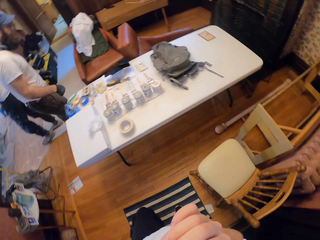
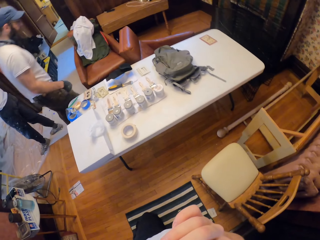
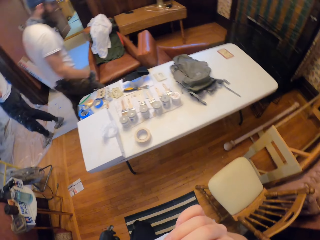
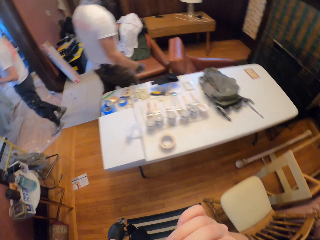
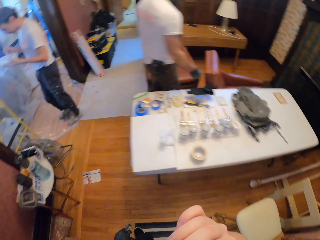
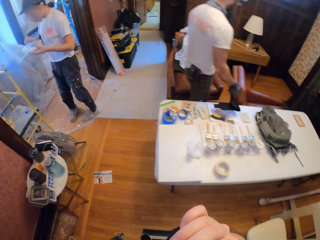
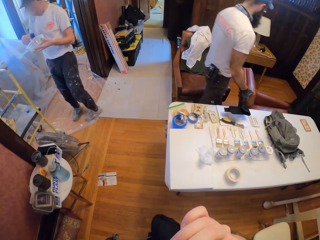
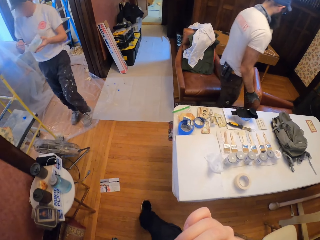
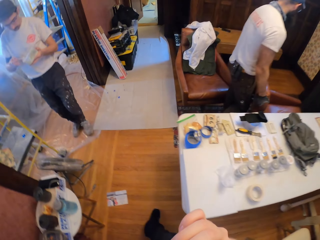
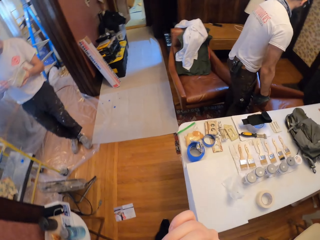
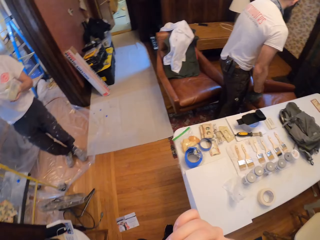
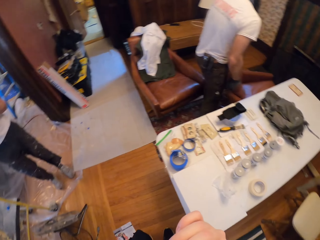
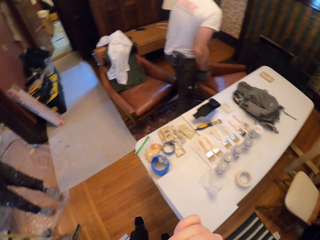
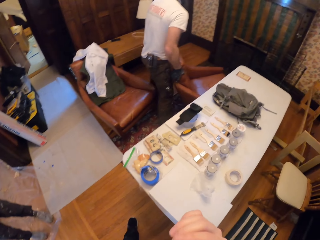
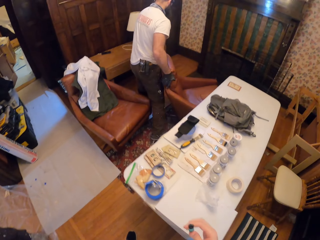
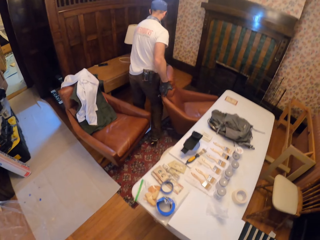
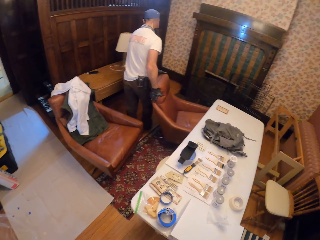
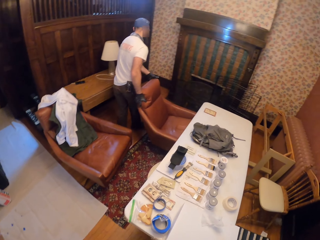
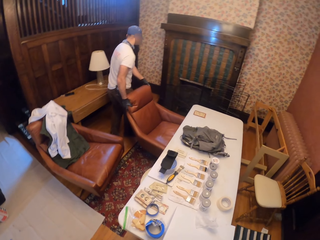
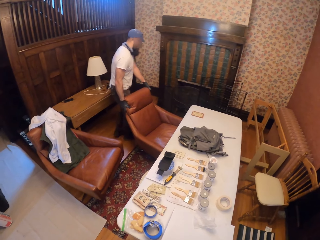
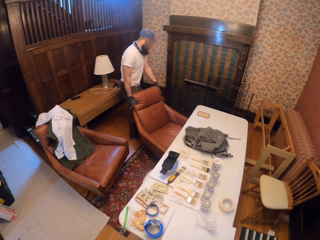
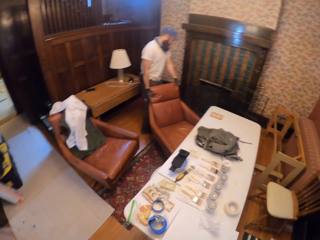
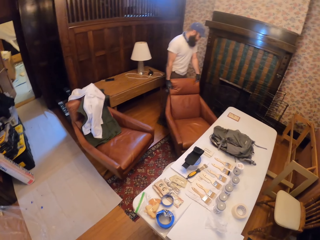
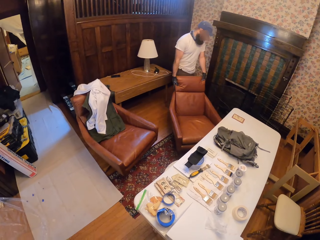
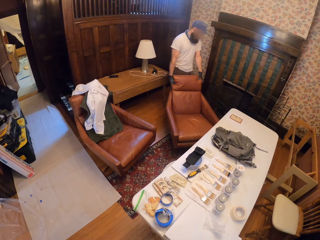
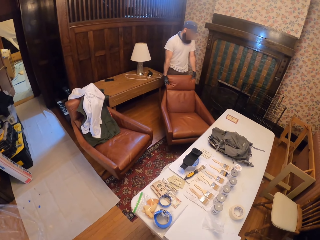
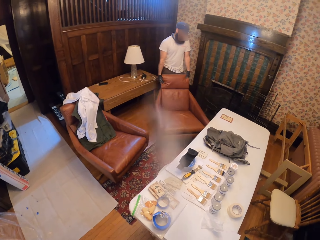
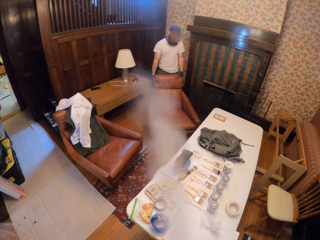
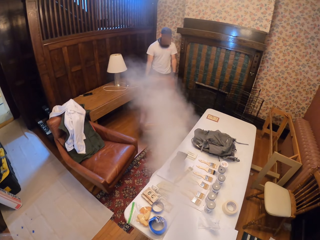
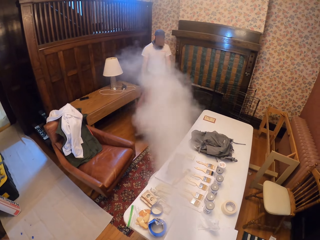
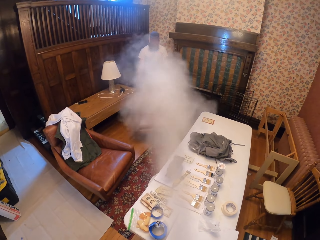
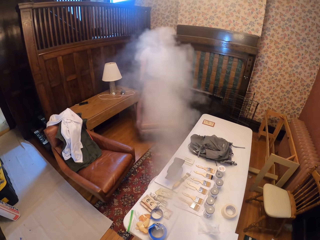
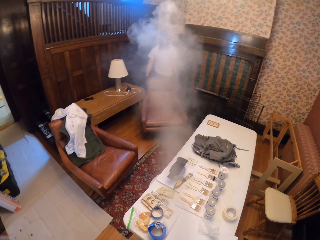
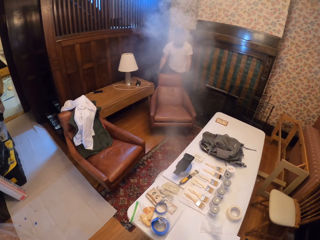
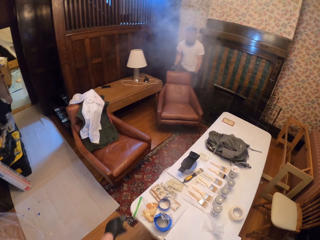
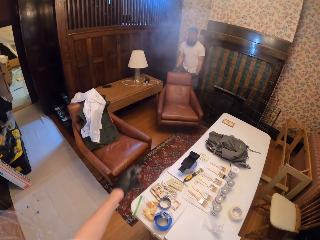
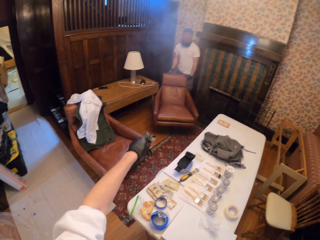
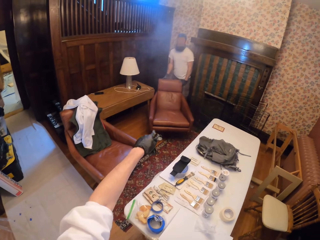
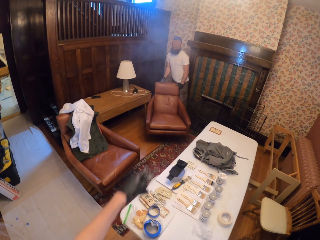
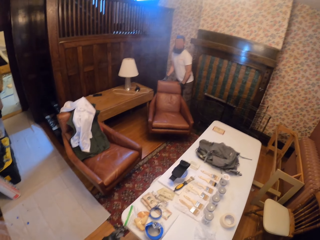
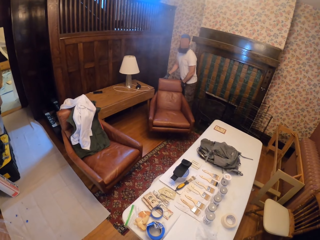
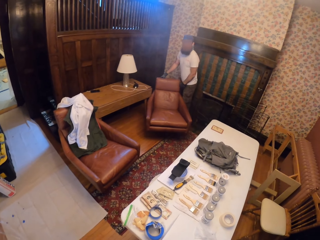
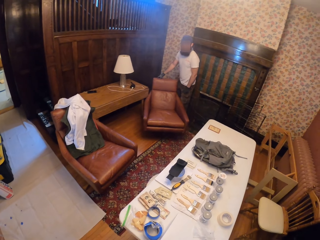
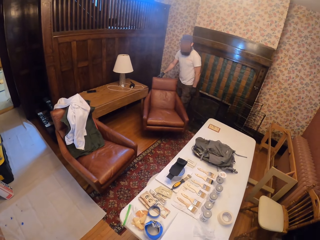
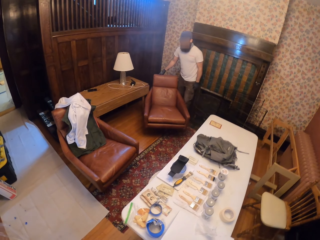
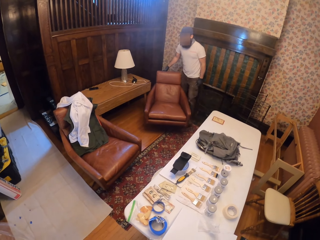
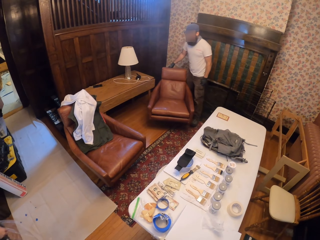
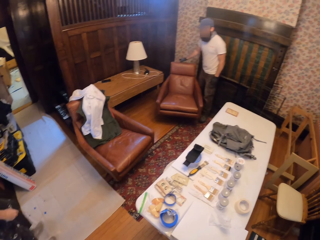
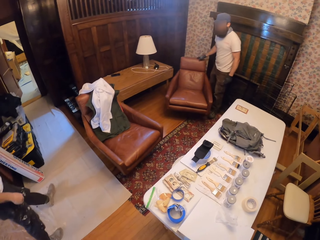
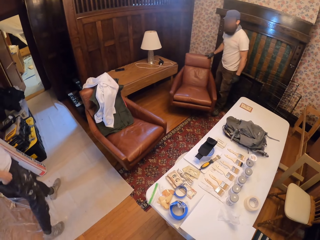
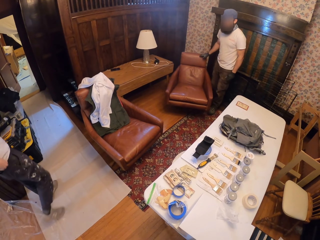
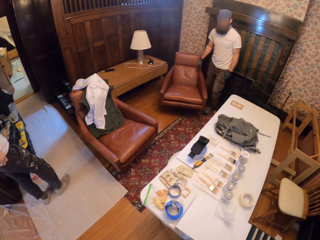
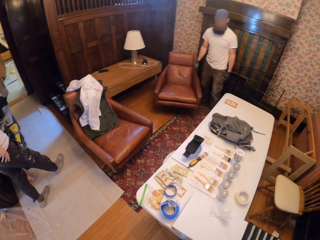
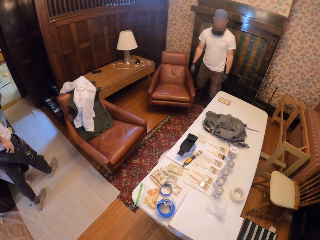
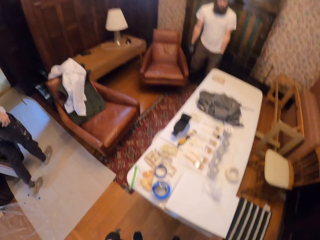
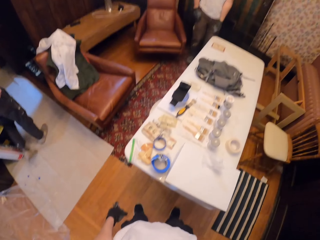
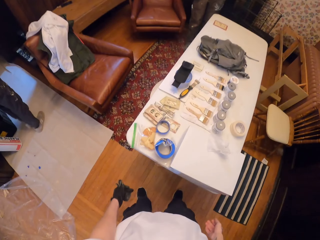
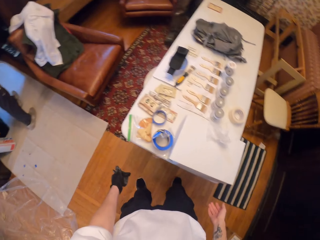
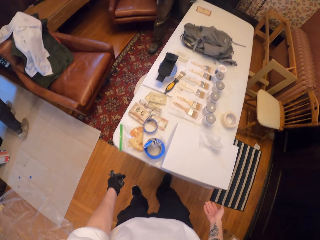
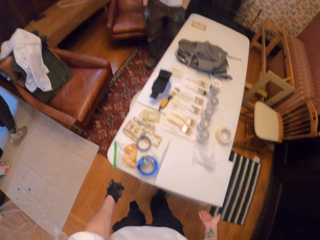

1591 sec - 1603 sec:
The camera wearer walks around. A person stands beside the stool. Another person moves a seat. The camera wearer exhales smoke. They smoke a cigarette. They point at the other person. They point at the chair. A man moves the chair.

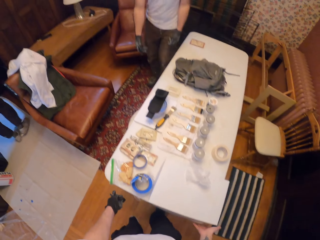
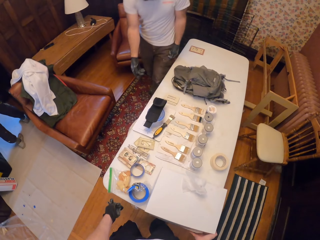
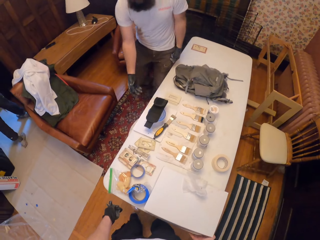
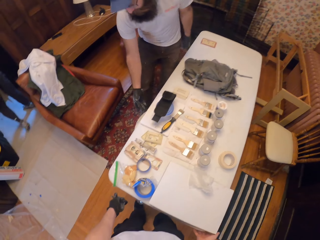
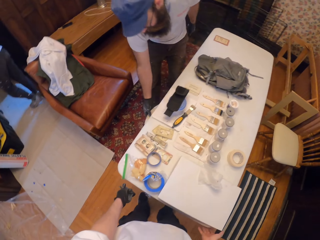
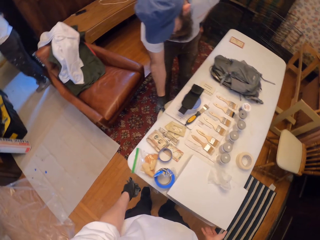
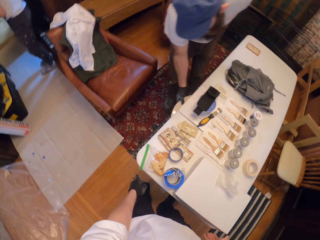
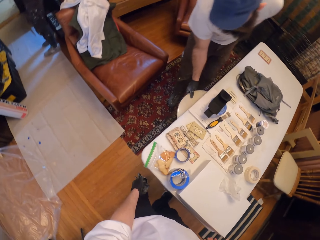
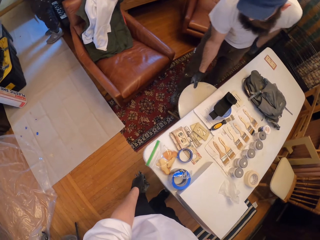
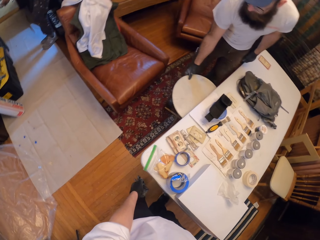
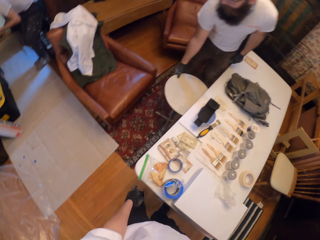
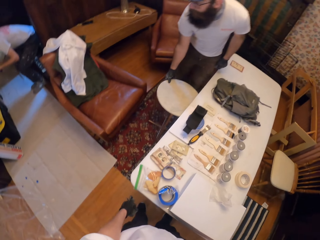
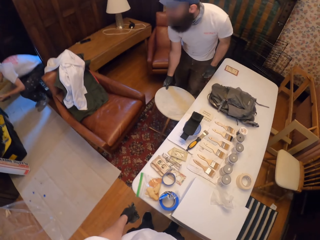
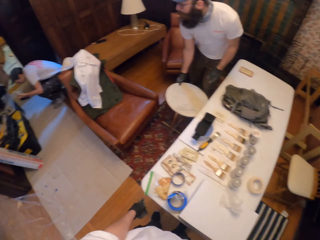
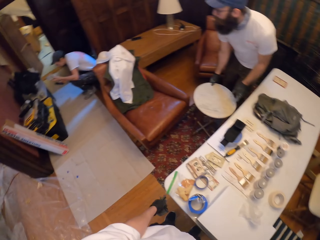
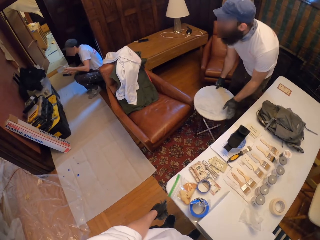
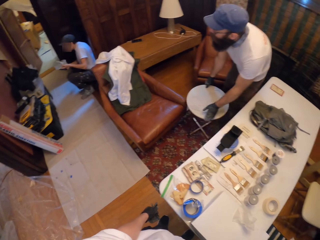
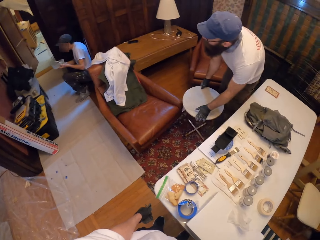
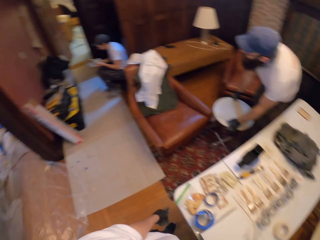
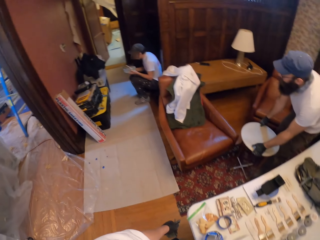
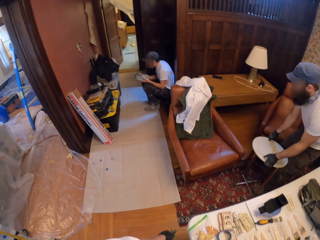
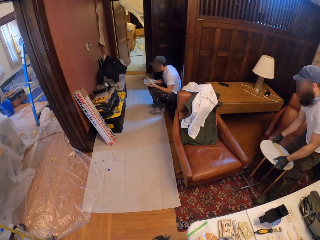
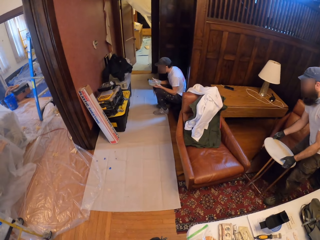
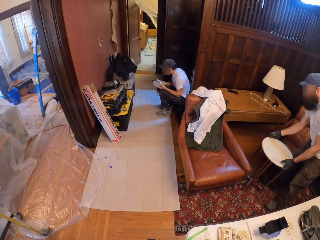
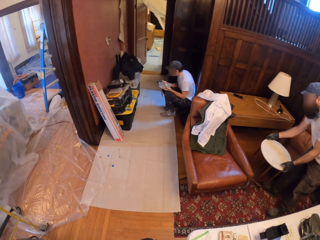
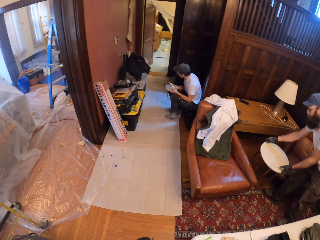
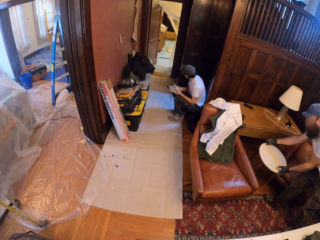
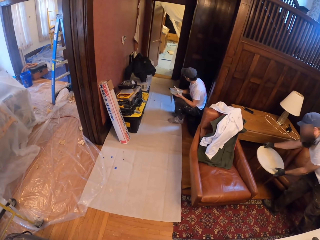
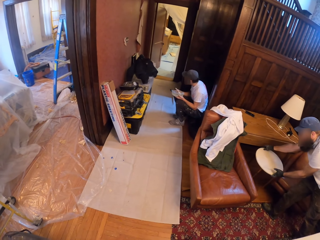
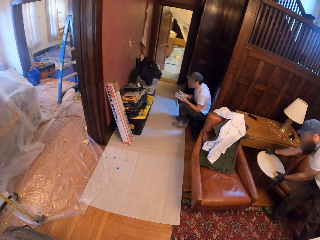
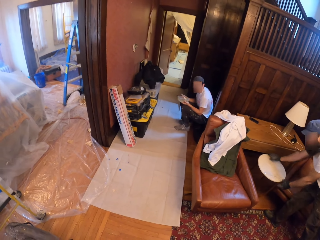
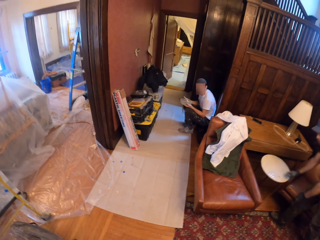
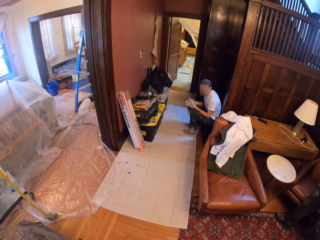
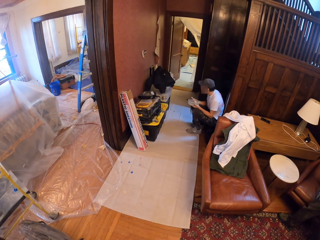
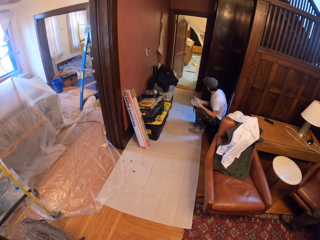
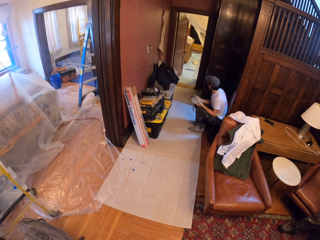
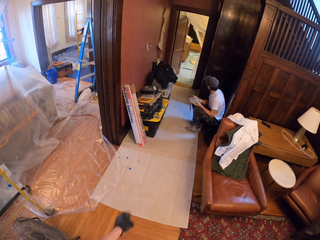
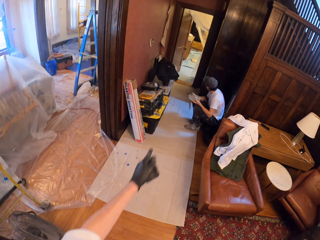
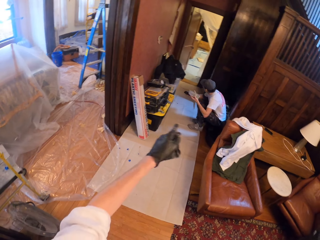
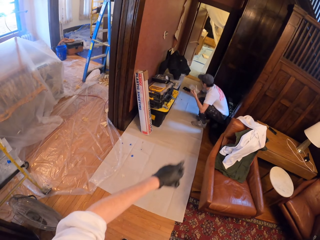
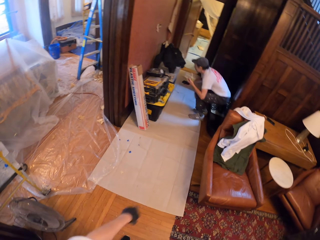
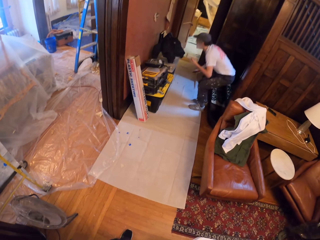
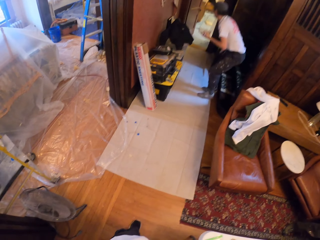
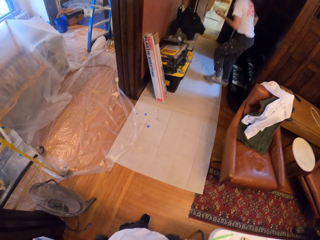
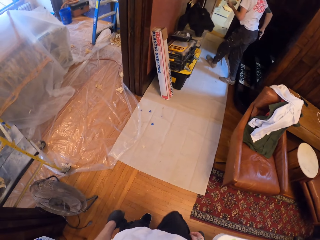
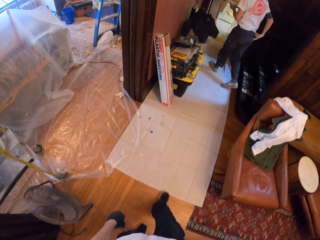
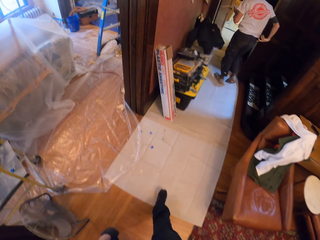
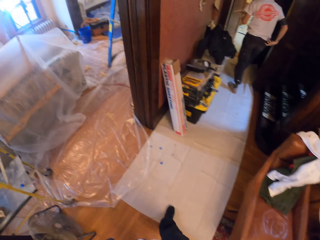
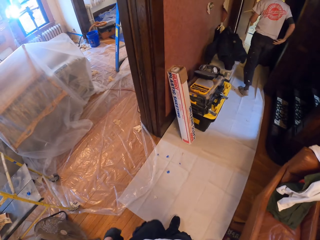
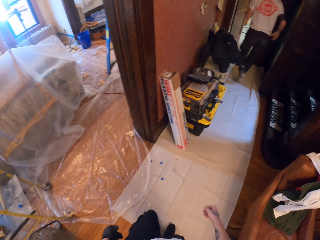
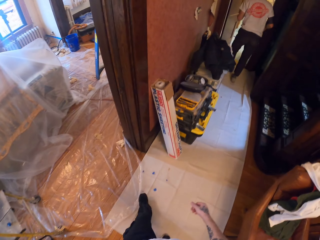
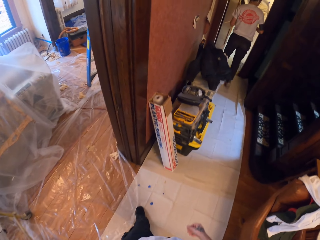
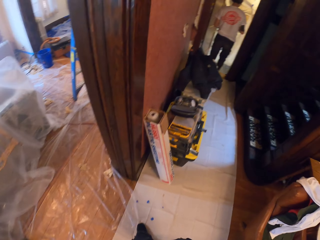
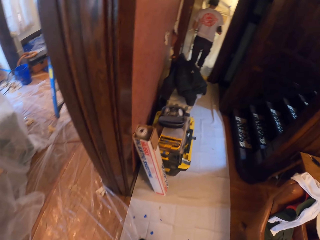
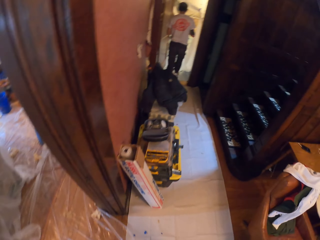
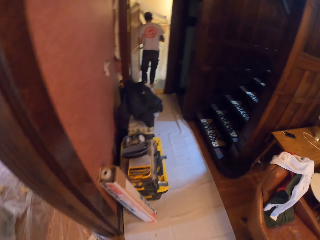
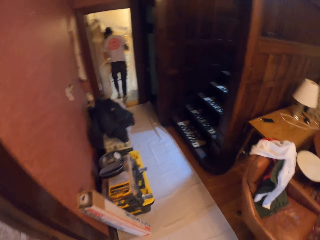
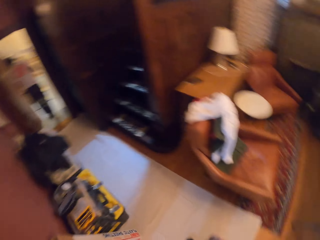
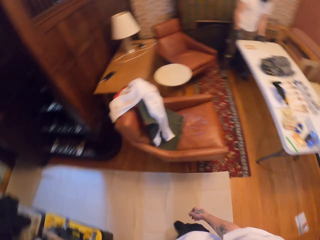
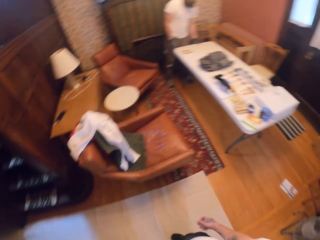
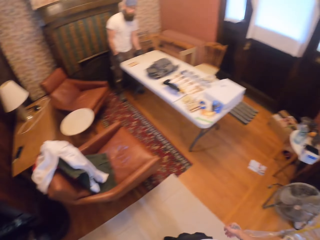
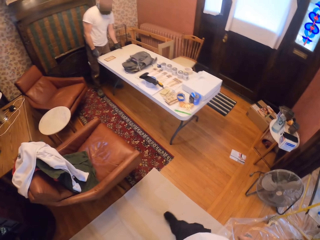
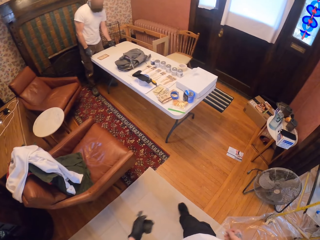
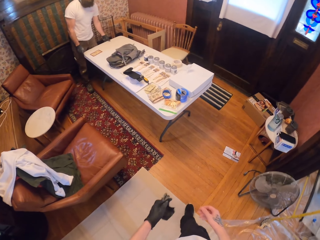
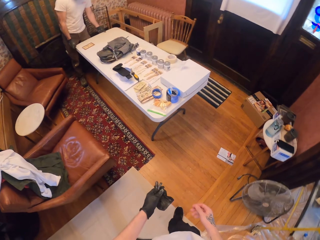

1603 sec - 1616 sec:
The camera wearer holds the table. A person picks up a stool. Another person bends near the table. The camera wearer looks around. The first person puts the stool beside the table. The camera wearer points at the other person. They walk around.
